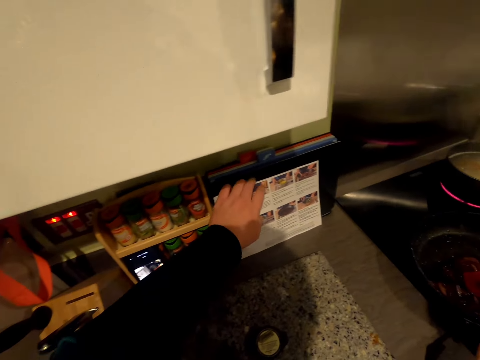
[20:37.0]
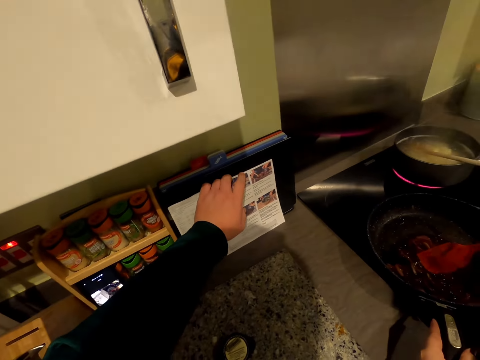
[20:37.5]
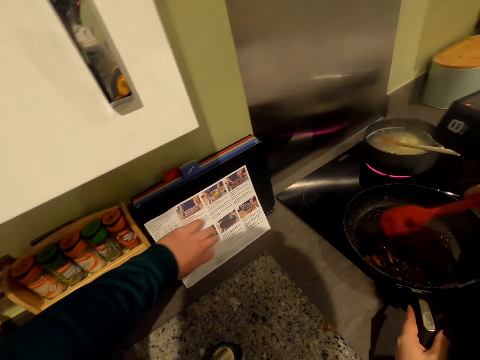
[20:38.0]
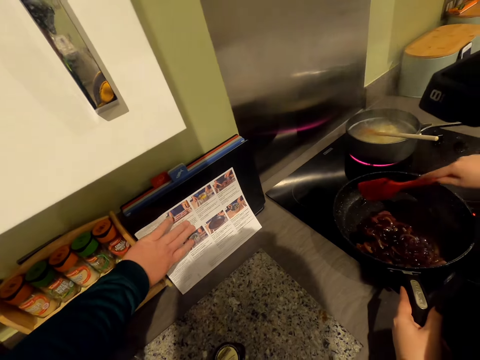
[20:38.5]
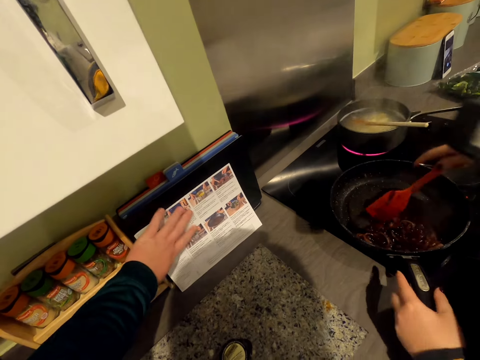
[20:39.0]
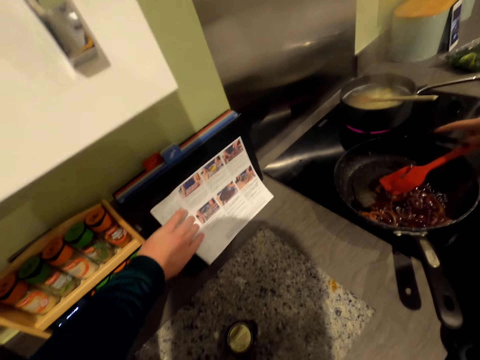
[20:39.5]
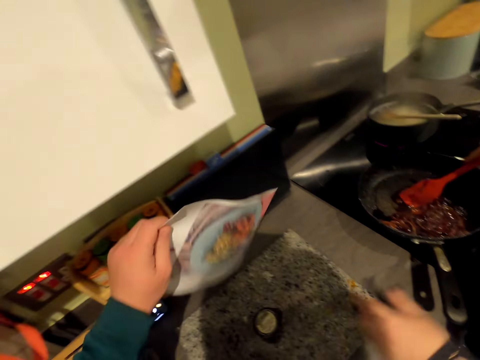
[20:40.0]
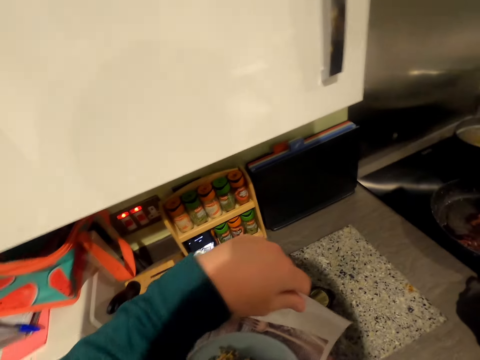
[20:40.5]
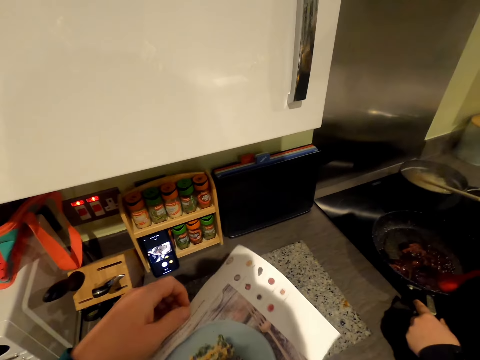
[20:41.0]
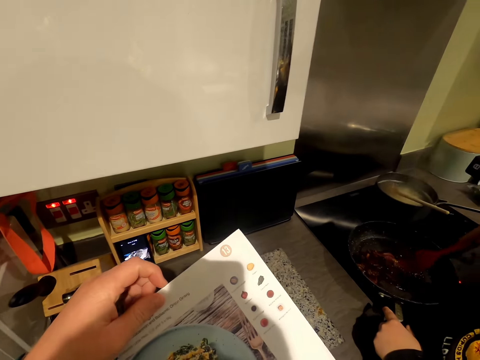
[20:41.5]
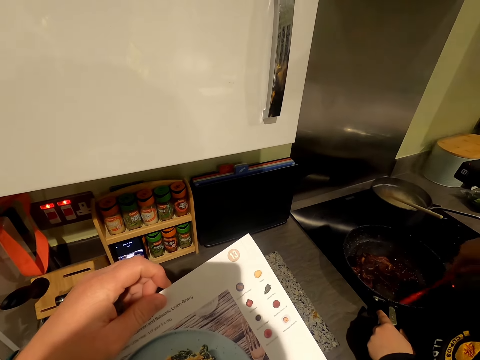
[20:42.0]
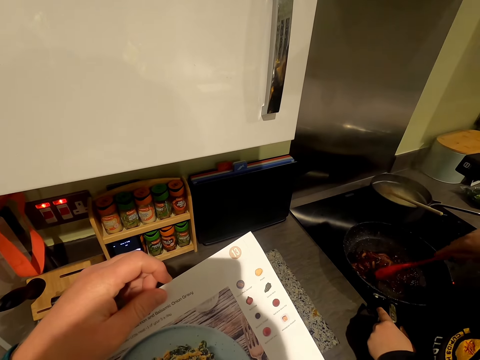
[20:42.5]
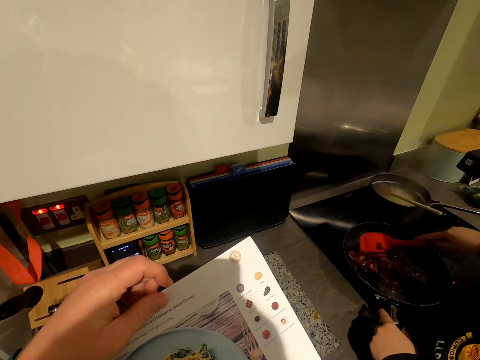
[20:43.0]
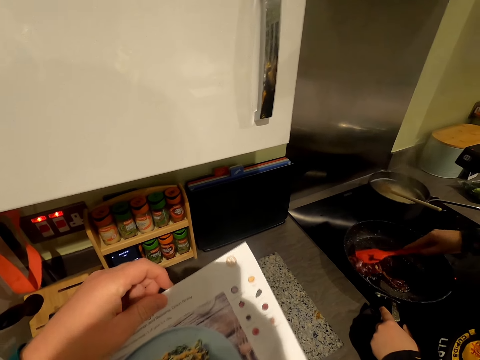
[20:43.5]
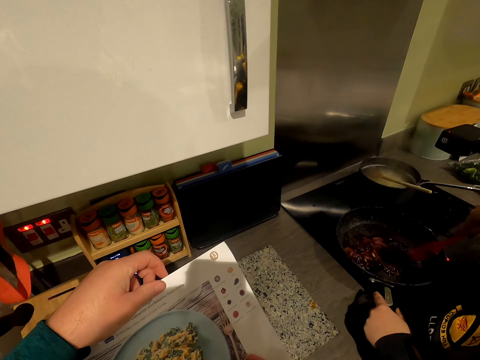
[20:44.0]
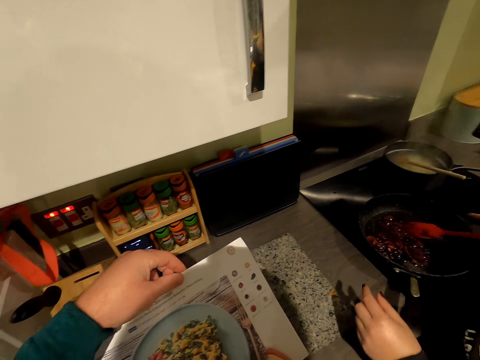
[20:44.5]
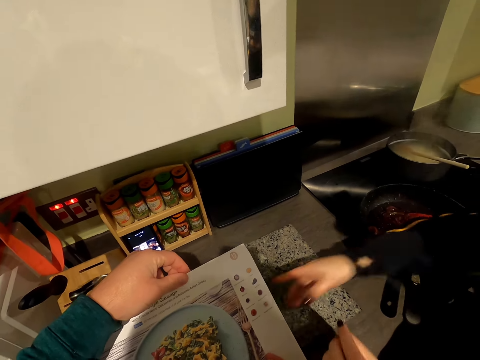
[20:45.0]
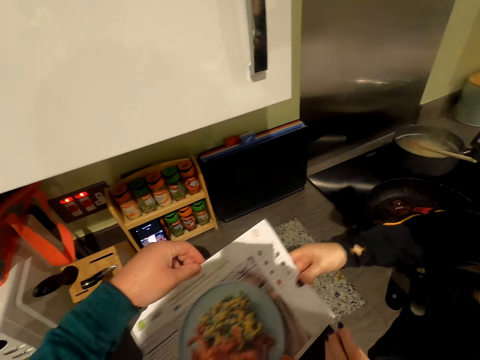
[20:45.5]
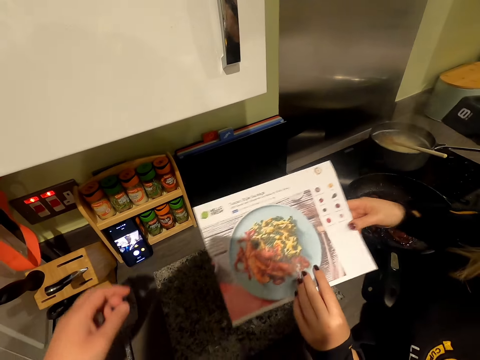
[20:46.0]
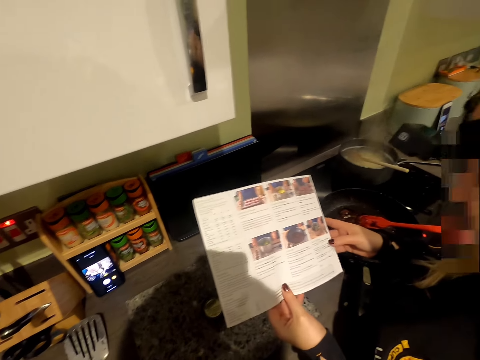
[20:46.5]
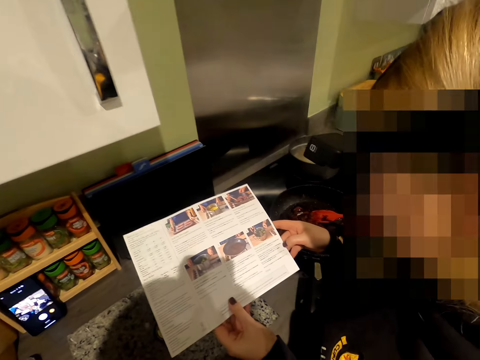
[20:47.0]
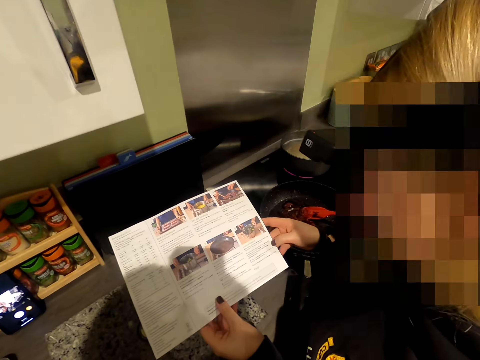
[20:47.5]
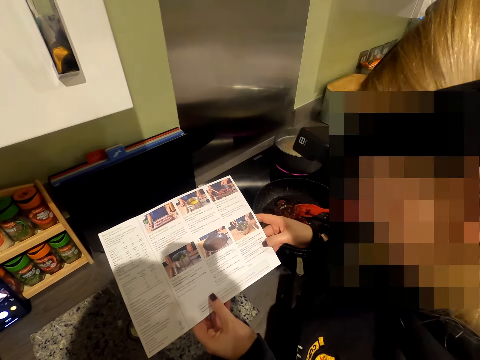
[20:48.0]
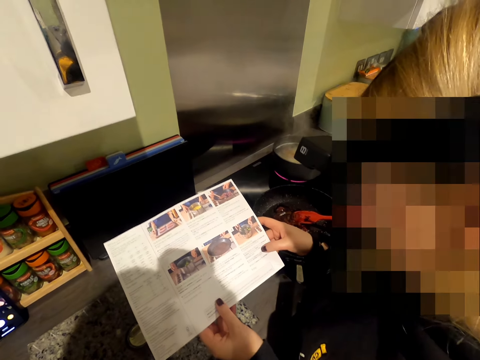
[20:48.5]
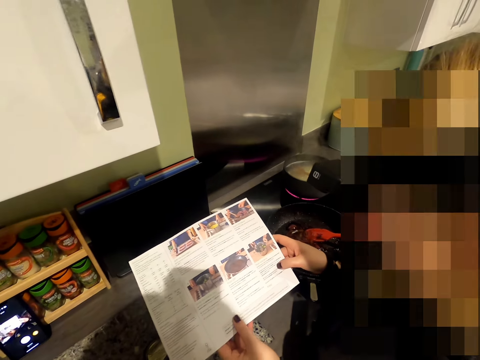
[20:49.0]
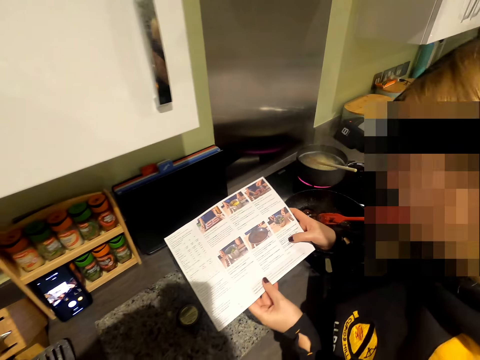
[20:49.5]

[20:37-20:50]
The camera wearer holds the cooking recipe or chart. A woman stirs food with a flexible spatula. The camera wearer picks up the cooking recipe. They hold the cooking recipe. They look at the chart. The woman takes the cooking recipe from the camera wearer. The woman looks at the chart.

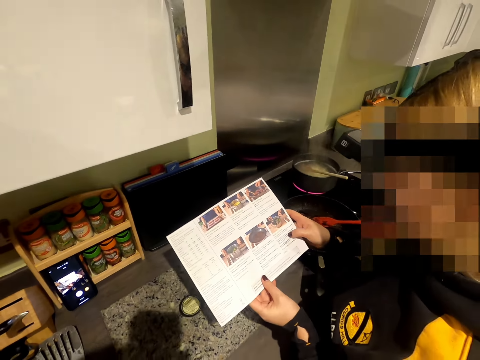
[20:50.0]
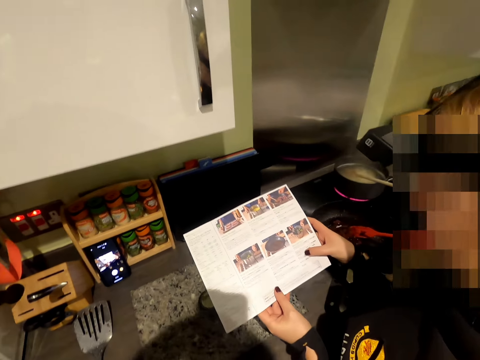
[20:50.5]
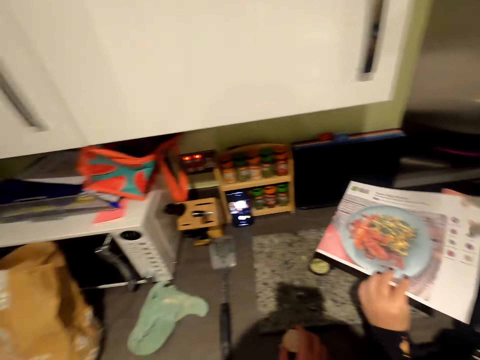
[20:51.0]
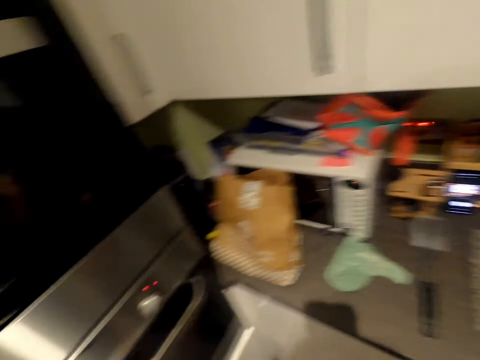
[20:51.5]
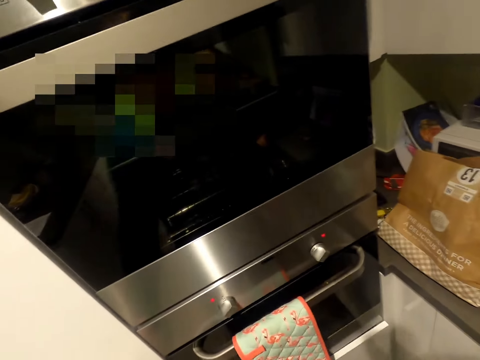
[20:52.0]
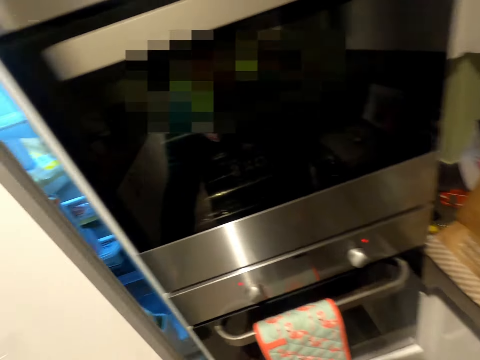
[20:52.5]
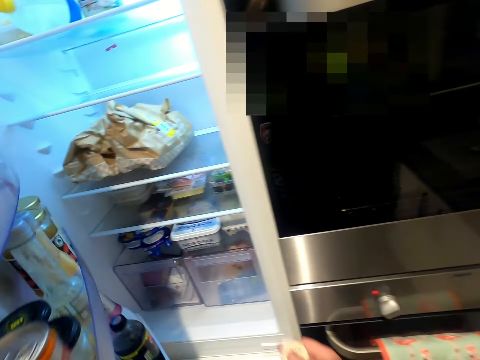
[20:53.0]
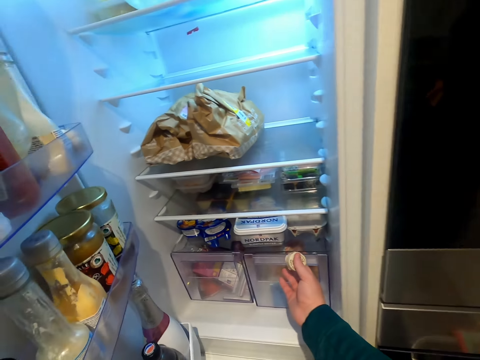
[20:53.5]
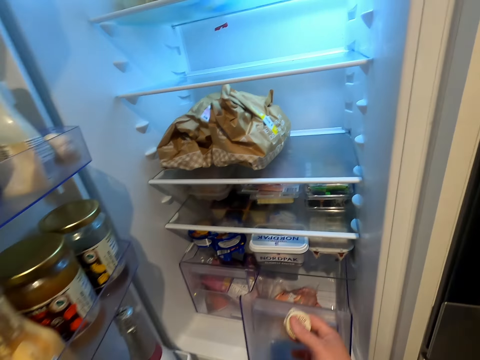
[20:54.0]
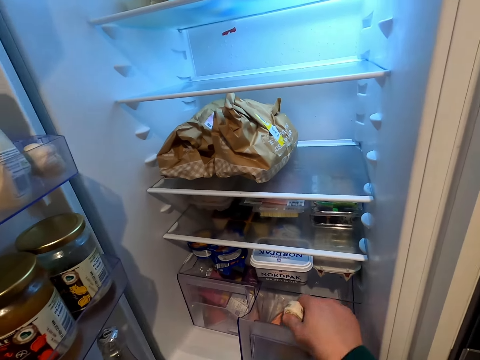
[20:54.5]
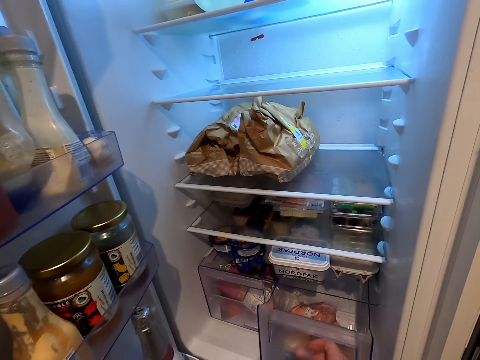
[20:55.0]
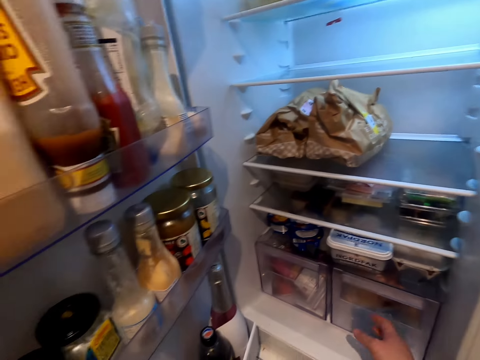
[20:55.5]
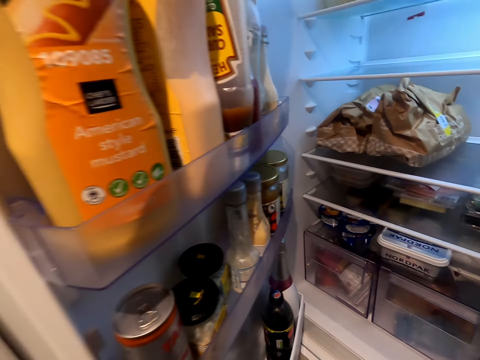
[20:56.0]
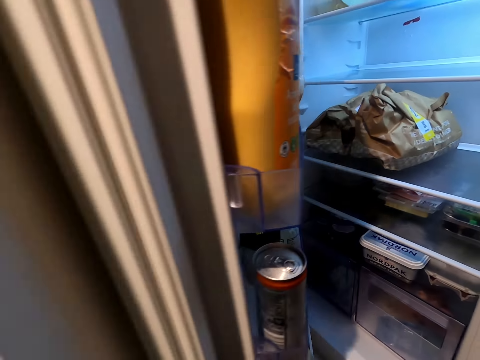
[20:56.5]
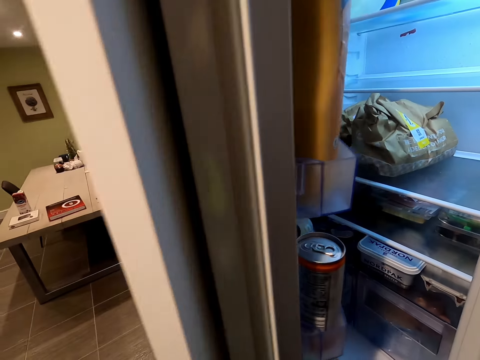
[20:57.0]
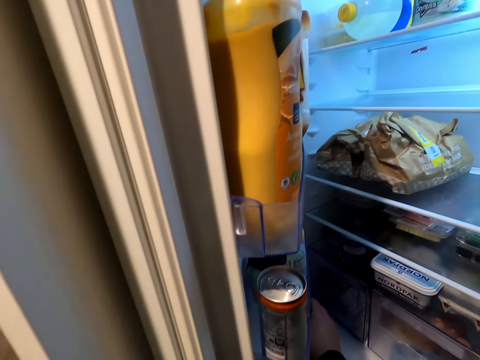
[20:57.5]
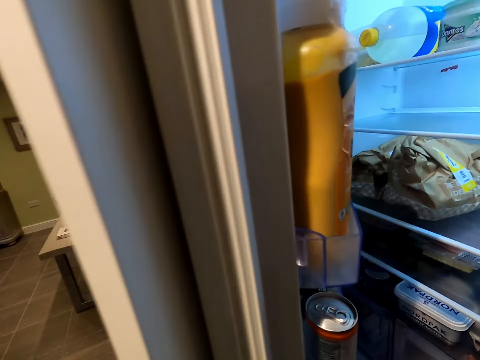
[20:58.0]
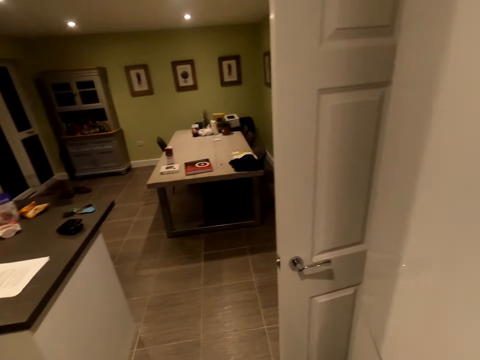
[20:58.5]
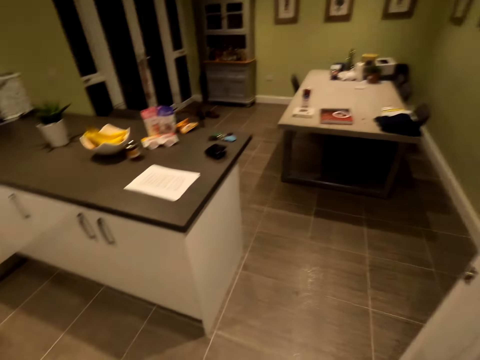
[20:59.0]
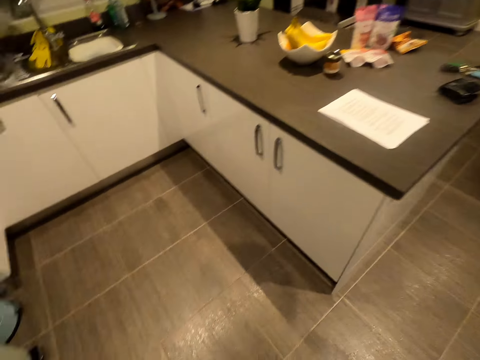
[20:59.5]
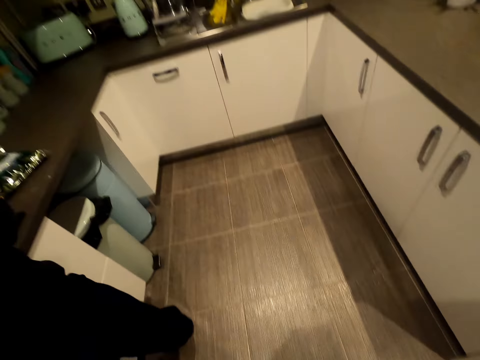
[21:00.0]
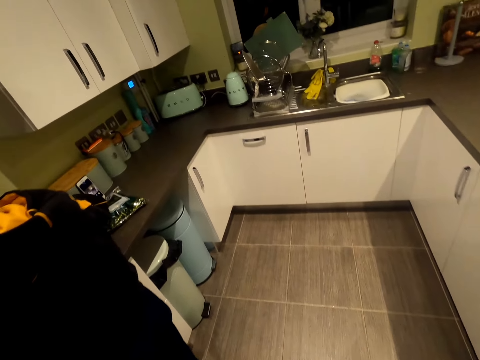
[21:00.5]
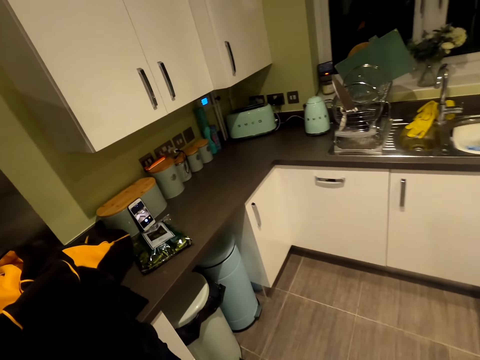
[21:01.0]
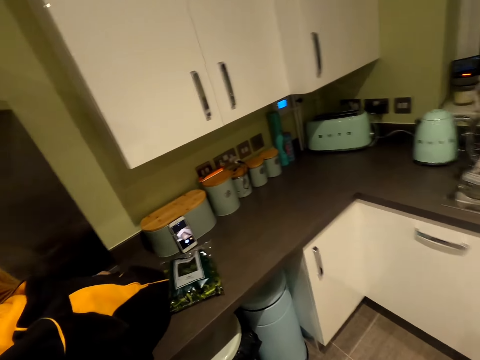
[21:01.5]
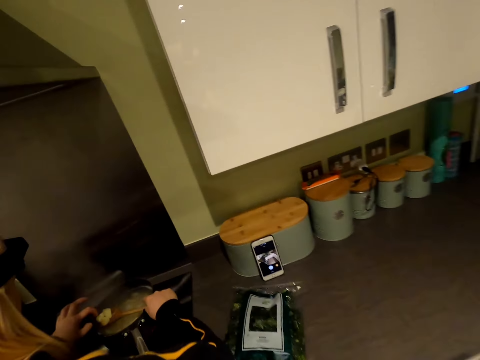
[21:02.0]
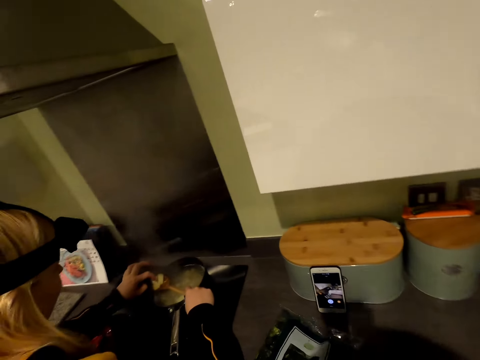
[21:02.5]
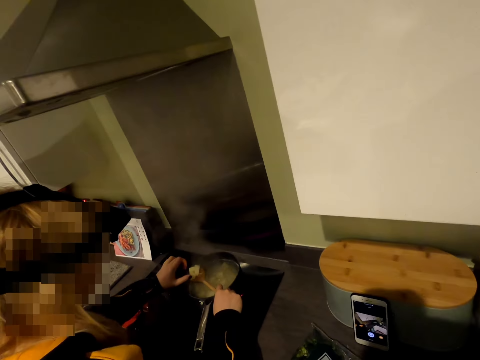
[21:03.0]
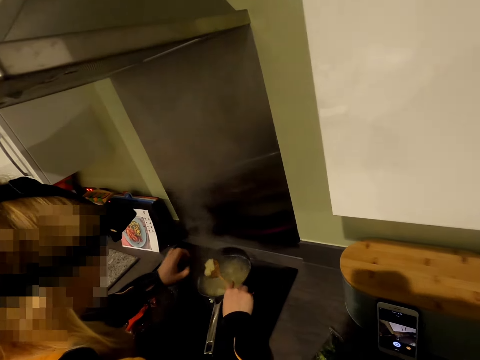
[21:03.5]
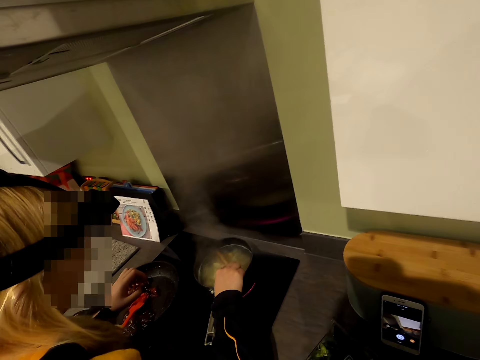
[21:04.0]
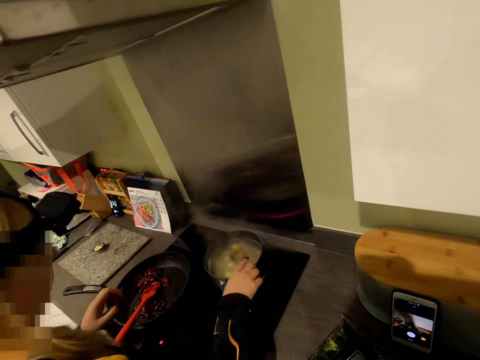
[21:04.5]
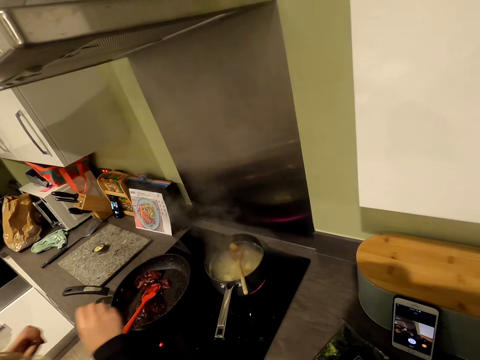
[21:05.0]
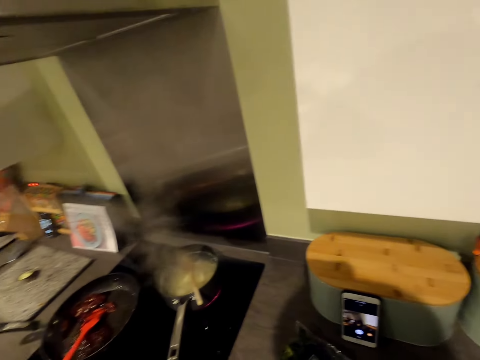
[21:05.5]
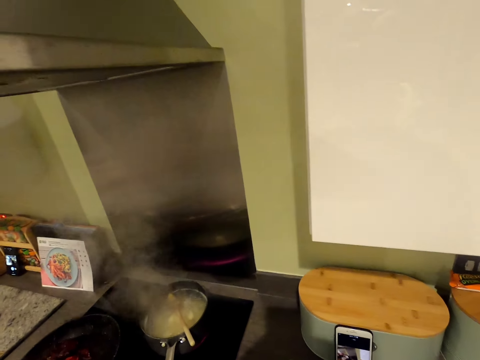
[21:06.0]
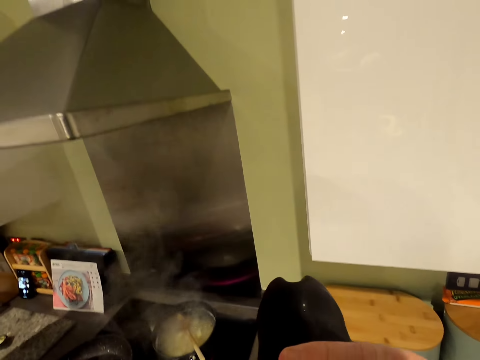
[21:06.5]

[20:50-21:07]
The camera wearer moves in the kitchen. A woman places the cooking recipe on something. The camera wearer opens the fridge. They pull the rack, place the tin in the rack, and push the rack in the fridge. They hold the fridge door. They close the fridge. They pick up the drink from the fridge. They hold something. They close the fridge. They walk in the kitchen. The woman touches the potato on the cooking stick. She holds the potato with her hand. She places the potato in the cooking pot. The camera wearer returns the potato back to the saucepan. The woman leaves the cooking stick in the cooking pot. The camera wearer leaves the wooden spoon on the saucepan. They sip the drink.
